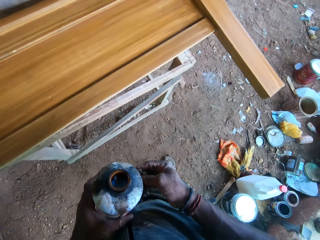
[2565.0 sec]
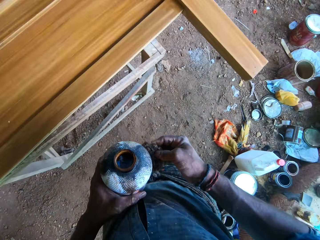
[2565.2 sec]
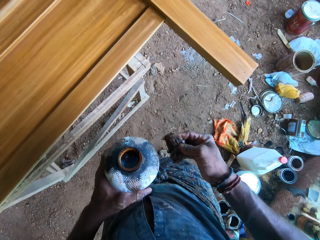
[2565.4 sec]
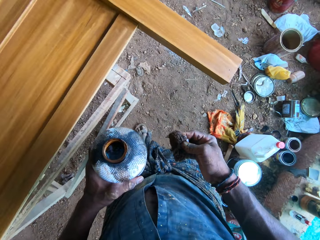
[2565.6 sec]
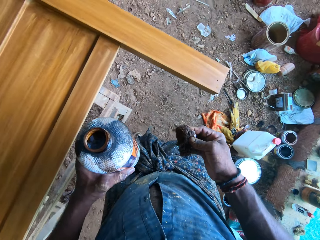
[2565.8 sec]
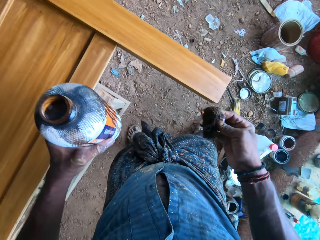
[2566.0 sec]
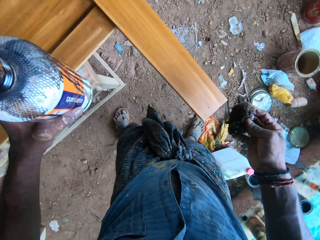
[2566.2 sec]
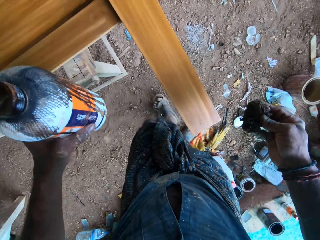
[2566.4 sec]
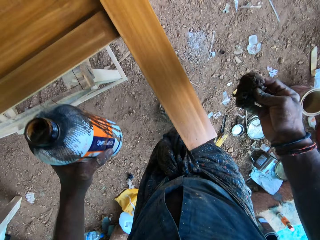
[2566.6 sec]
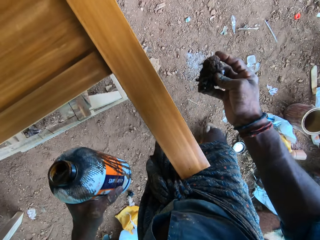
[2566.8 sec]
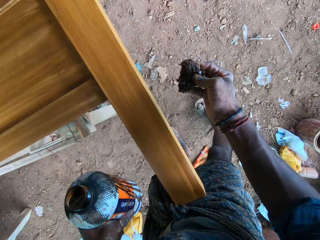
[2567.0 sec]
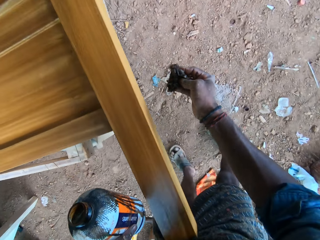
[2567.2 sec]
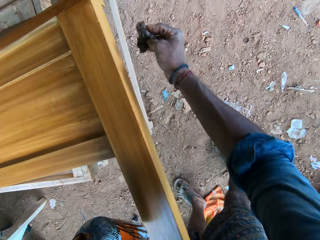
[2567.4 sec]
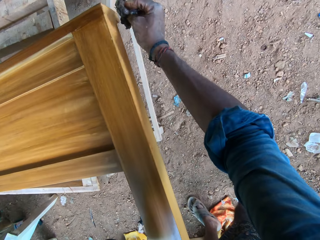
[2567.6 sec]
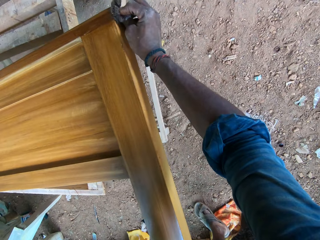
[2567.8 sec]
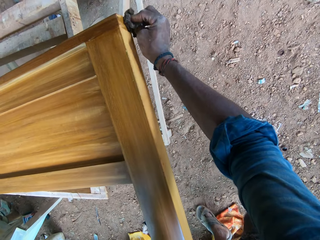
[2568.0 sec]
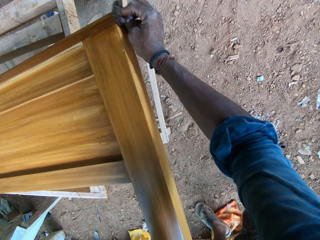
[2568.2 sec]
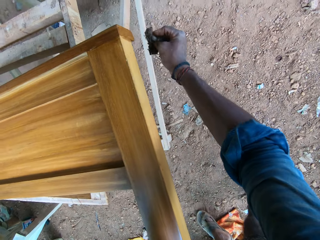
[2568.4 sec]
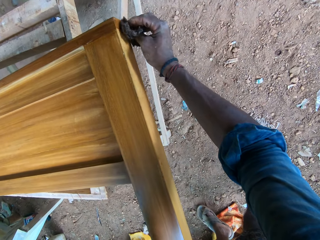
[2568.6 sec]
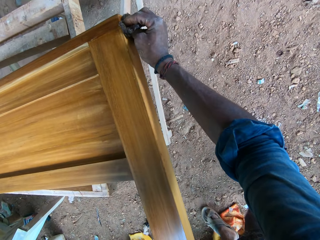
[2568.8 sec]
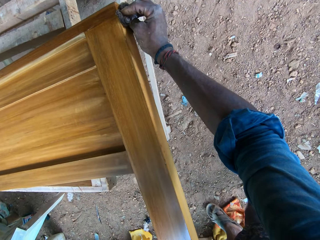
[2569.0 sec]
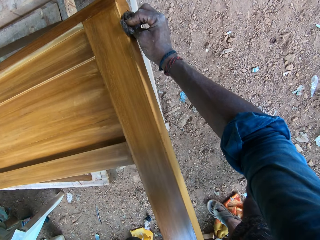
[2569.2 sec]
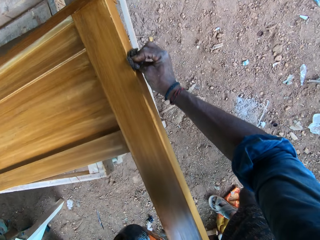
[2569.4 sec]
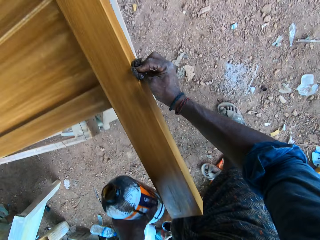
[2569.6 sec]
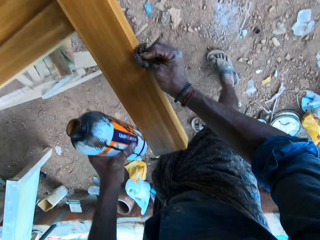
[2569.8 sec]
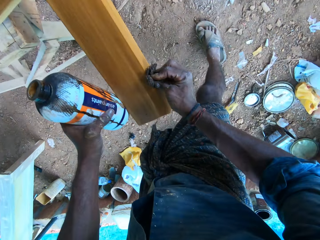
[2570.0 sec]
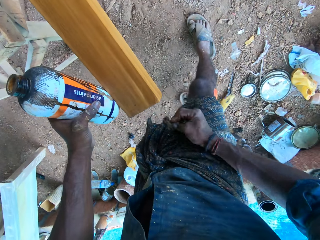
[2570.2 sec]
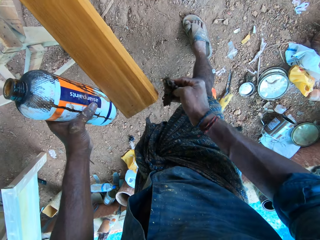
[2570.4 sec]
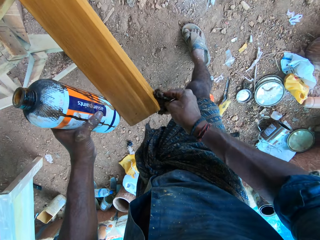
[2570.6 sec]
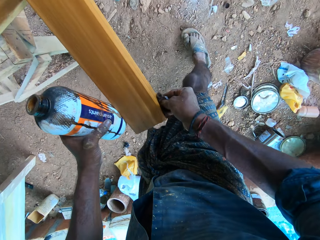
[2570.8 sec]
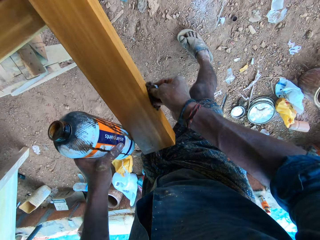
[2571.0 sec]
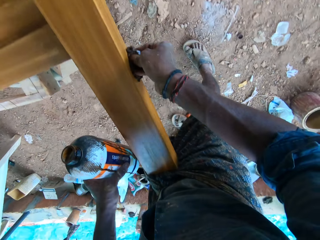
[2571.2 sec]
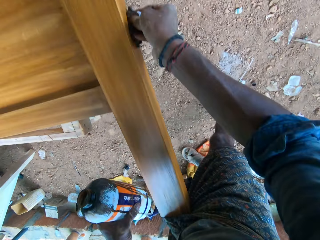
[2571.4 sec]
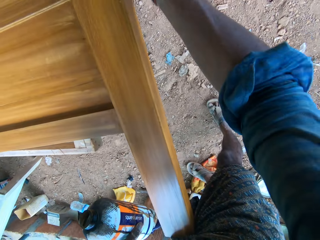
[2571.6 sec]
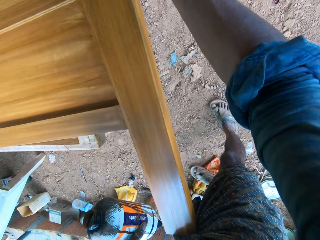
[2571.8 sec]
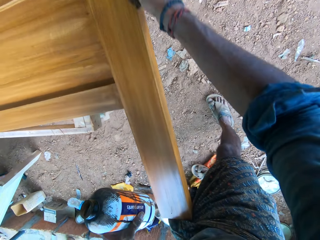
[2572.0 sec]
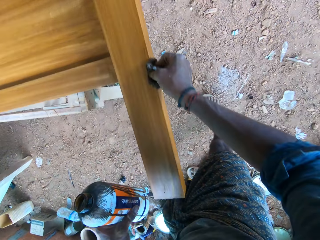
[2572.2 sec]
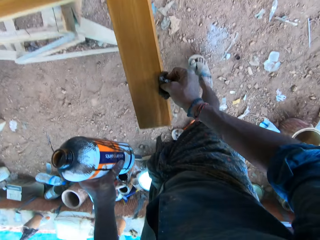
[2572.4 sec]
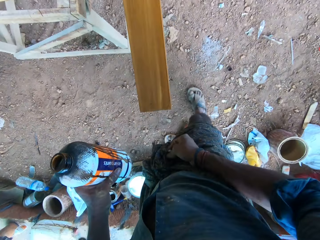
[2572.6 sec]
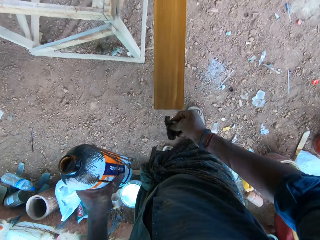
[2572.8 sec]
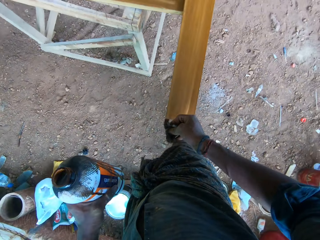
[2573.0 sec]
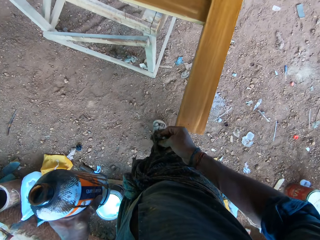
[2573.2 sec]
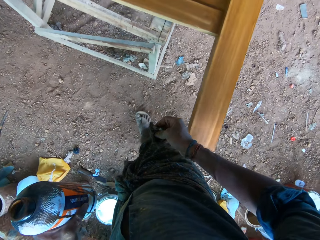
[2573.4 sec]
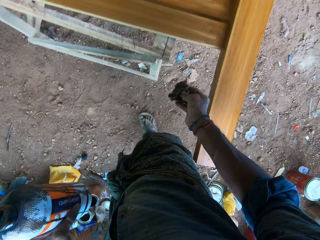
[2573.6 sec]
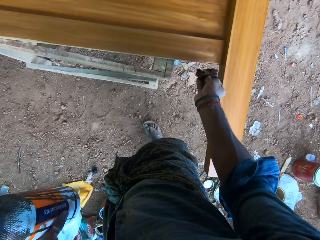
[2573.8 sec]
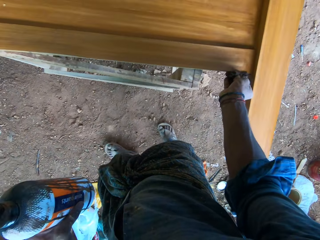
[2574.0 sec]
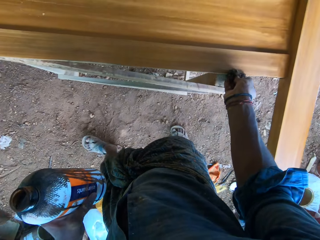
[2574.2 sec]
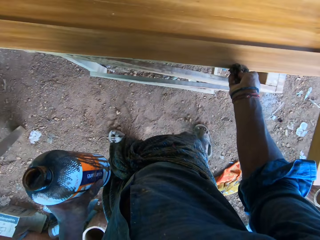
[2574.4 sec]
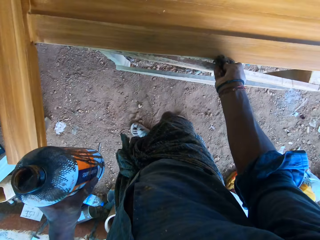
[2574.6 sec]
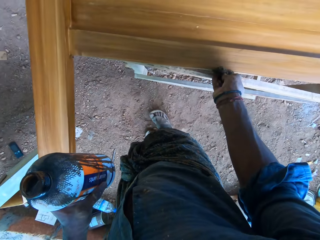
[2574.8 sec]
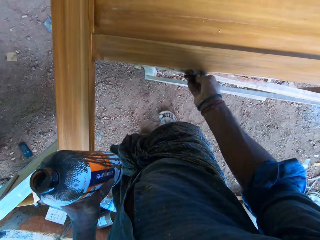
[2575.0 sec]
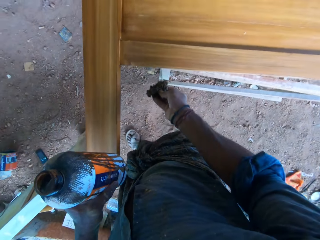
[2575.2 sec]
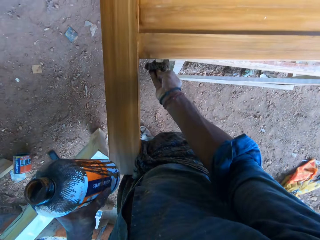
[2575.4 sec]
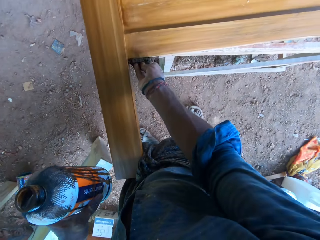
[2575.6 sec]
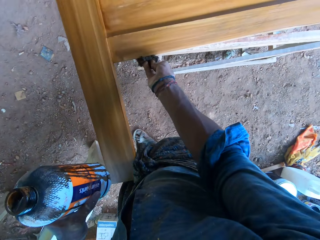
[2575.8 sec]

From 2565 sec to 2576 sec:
The camera wearer touches the bottle of wood polish in his left hand with the cotton wool in his right hand. He adjusts the cotton wool on the bottle. He polishes the bed frame side panel on the wooden frame on the ground with the wood polish on the cotton wool in his right hand.

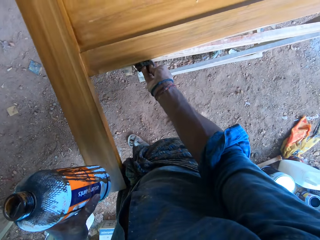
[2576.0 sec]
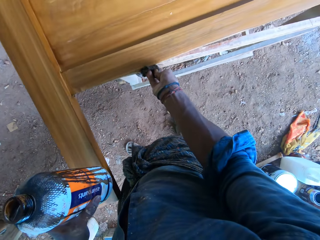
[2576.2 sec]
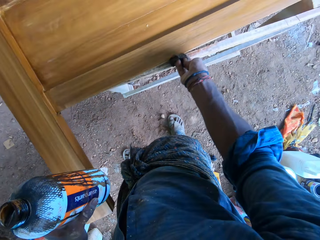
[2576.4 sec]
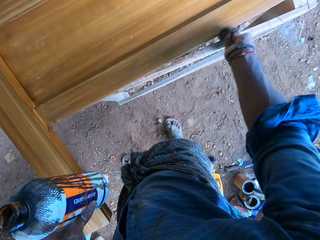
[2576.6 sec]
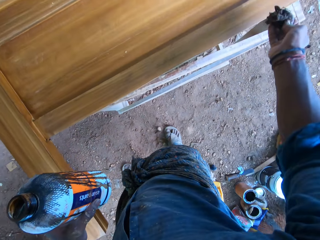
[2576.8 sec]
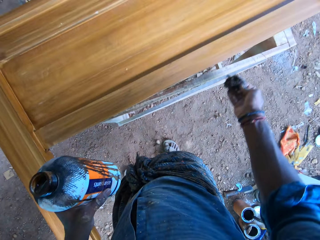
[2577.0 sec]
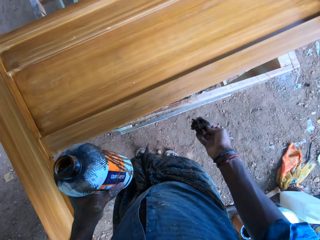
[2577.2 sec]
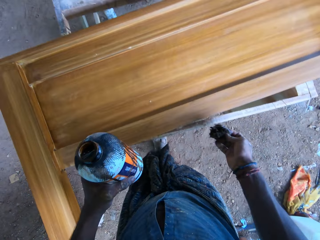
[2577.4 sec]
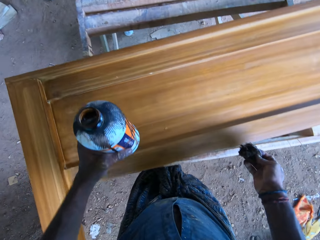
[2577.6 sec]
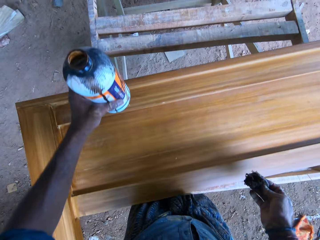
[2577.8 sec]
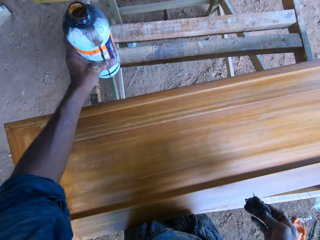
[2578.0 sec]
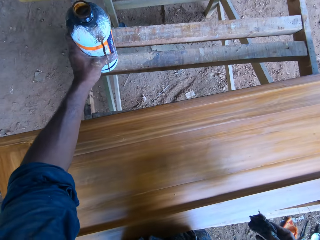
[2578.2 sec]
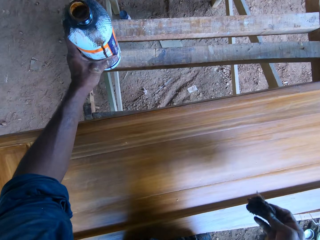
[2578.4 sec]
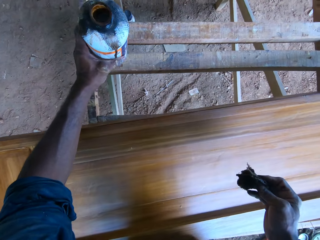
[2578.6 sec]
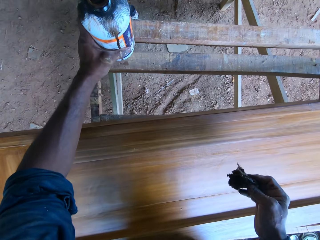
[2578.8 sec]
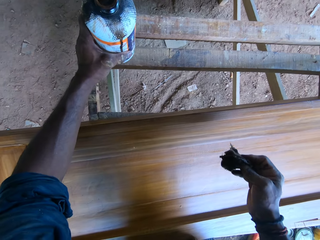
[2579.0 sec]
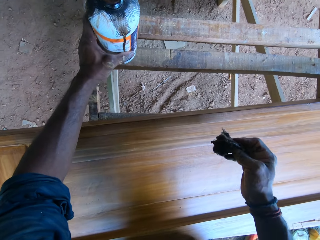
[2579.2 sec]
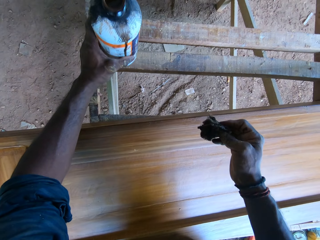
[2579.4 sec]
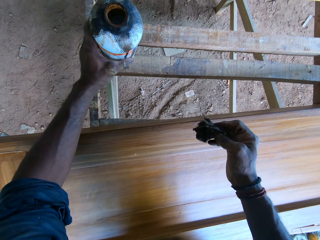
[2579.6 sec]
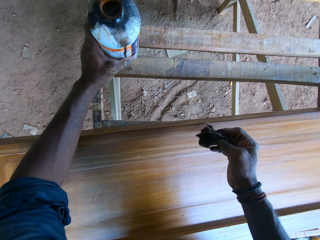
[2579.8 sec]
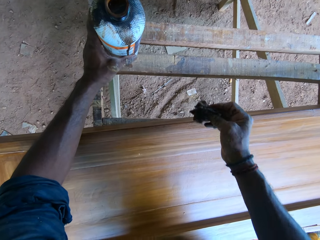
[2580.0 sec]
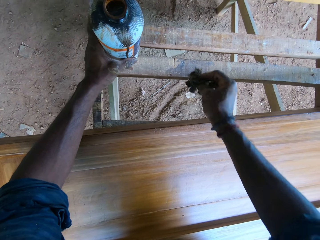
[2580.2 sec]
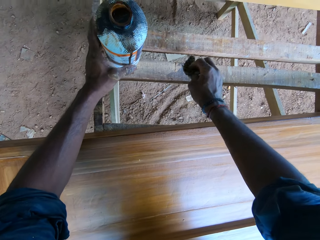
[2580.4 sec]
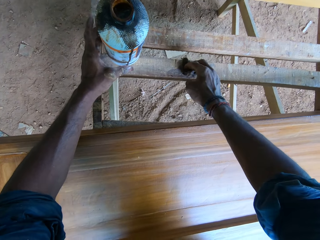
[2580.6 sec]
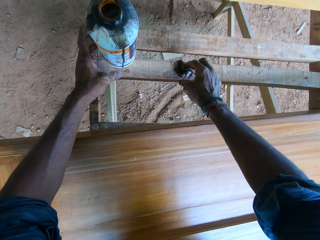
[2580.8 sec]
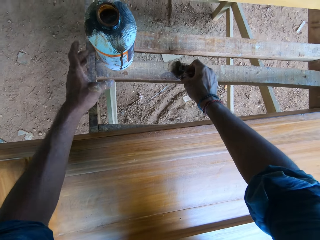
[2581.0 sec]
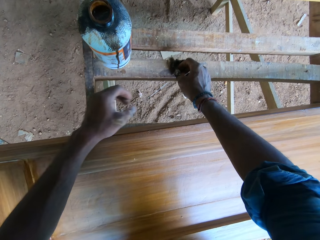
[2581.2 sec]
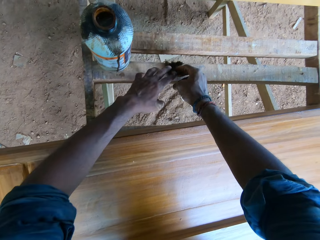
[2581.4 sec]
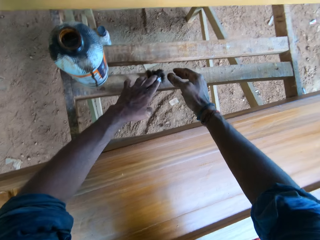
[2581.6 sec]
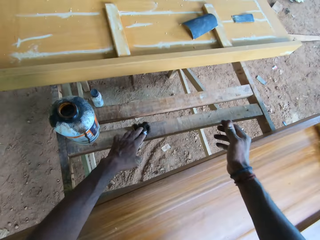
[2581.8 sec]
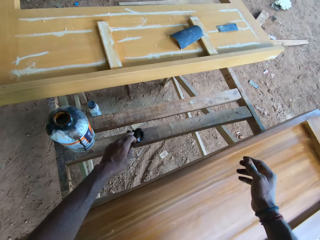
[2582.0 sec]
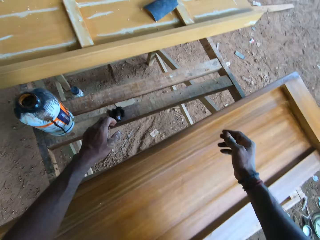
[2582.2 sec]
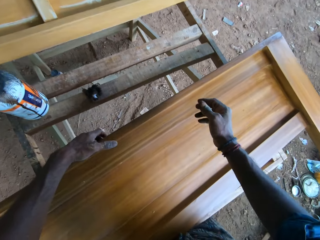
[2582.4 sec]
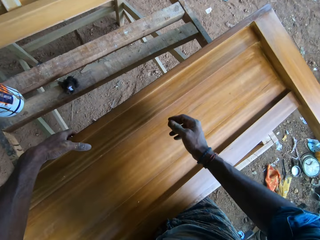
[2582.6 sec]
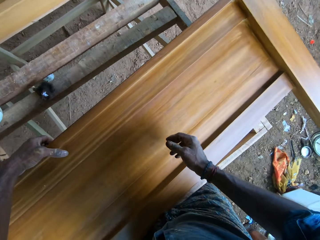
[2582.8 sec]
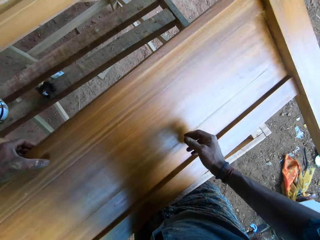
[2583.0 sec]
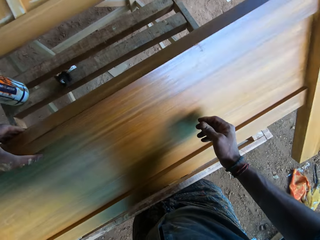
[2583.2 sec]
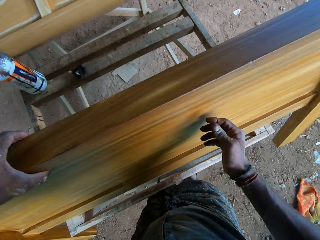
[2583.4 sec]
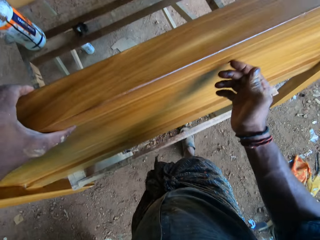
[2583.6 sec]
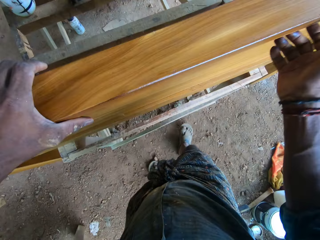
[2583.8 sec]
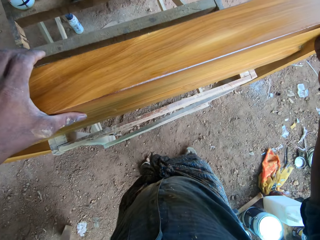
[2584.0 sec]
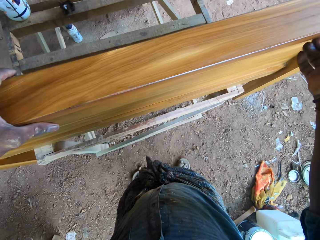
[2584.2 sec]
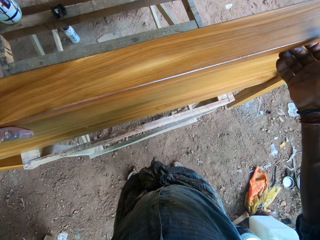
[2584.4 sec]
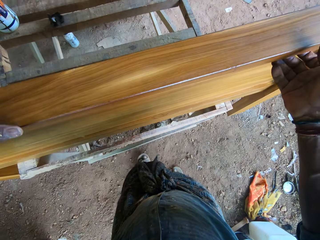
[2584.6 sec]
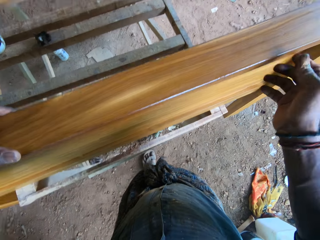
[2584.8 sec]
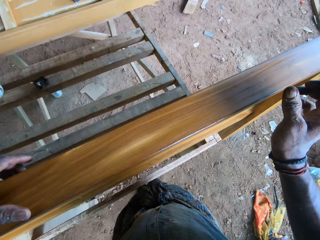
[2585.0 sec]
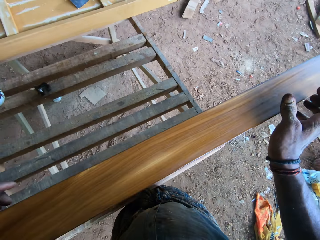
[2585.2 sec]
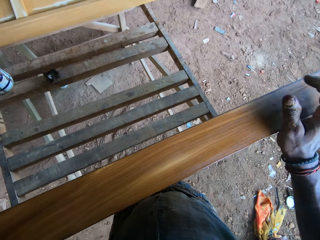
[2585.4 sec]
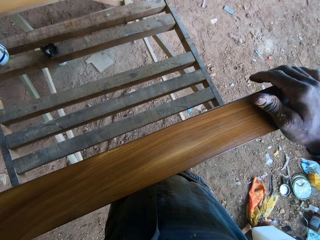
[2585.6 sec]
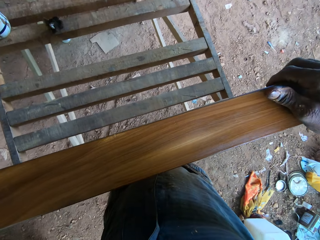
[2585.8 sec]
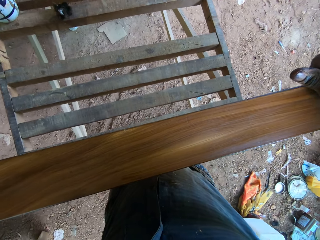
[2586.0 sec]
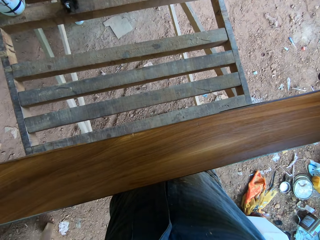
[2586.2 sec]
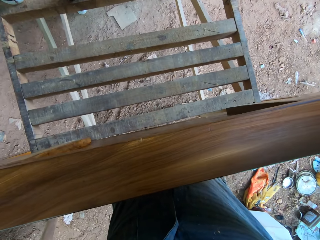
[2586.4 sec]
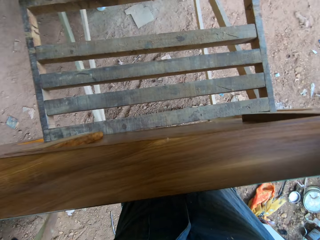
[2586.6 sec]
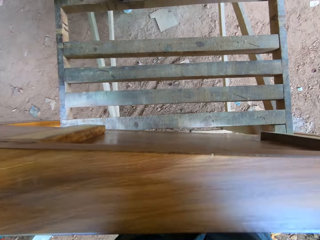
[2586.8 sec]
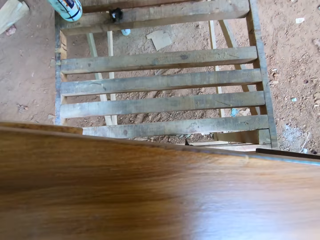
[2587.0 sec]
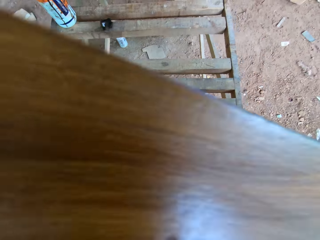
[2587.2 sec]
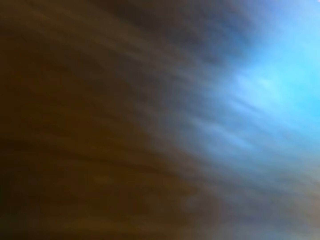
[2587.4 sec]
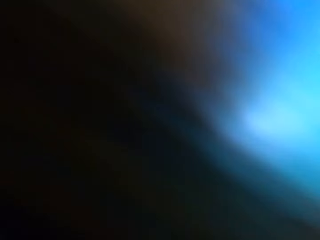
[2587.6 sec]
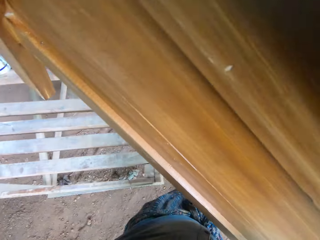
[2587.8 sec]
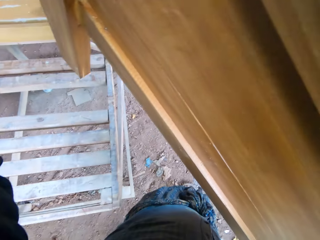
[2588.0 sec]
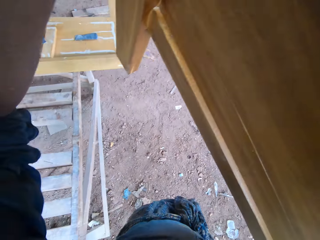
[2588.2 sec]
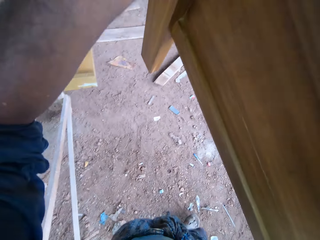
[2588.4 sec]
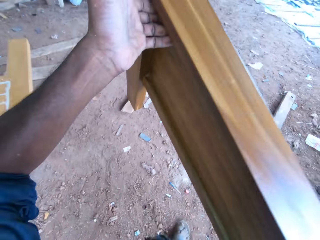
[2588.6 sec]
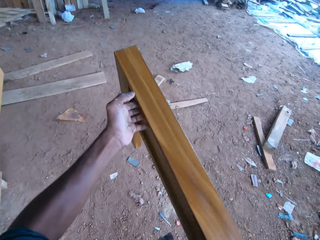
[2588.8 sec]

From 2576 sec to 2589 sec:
The camera wearer drops the bottle of wood polish in his left hand on the wooden frame on the ground. He drops the cotton wool in his right hand on the wooden frame on the ground. He holds the cotton wool on the wooden frame on the ground with his left hand. He presses the cotton wool with his left hand. He removes his left hand from the cotton wool on the wooden frame on the ground. He lifts the bed frame side panel on the wooden frame on the ground with his left hand. He flips the painted wood. He holds the bed frame side panel on the wooden frame on the ground with his right hand. He carries the bed frame side panel from the wooden frame with both hands.
